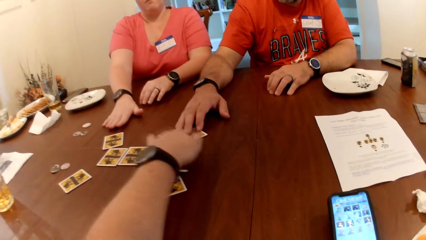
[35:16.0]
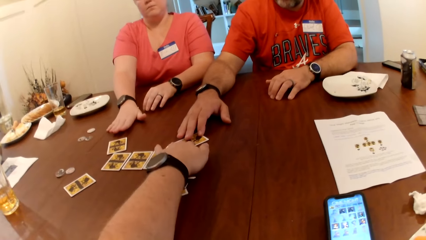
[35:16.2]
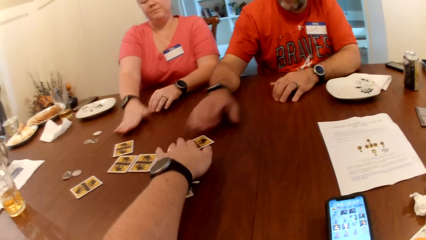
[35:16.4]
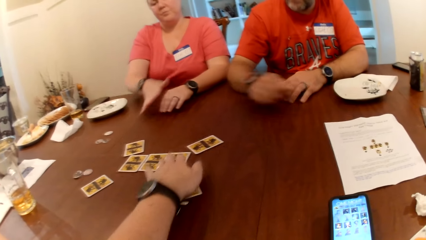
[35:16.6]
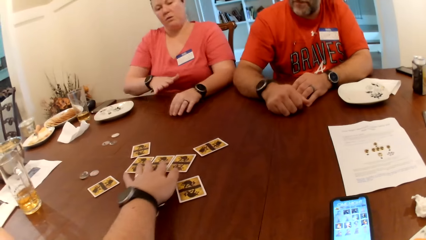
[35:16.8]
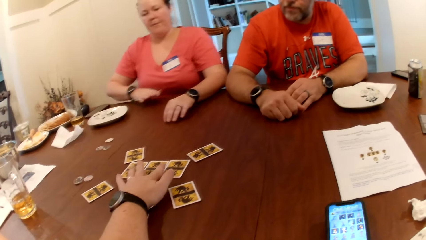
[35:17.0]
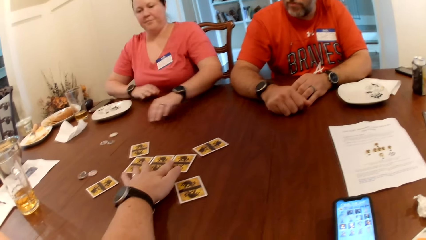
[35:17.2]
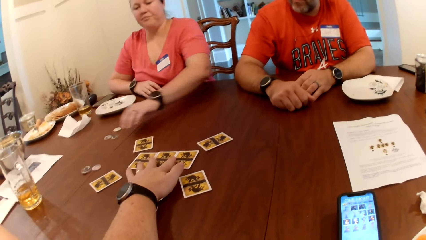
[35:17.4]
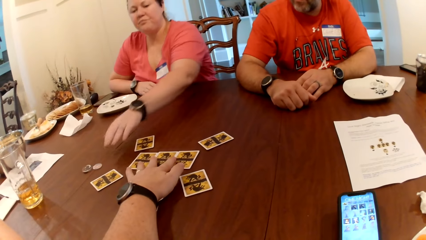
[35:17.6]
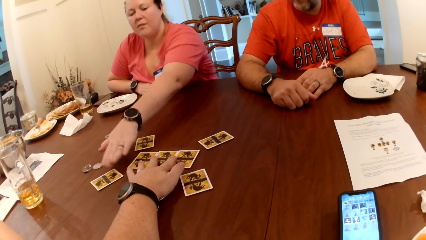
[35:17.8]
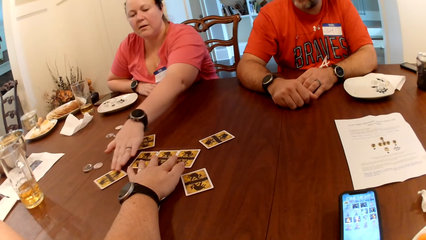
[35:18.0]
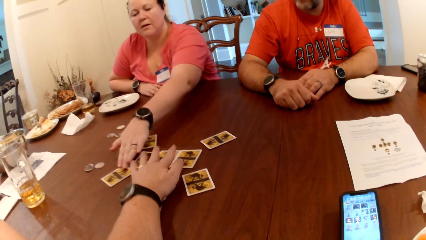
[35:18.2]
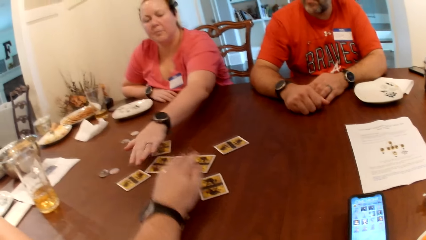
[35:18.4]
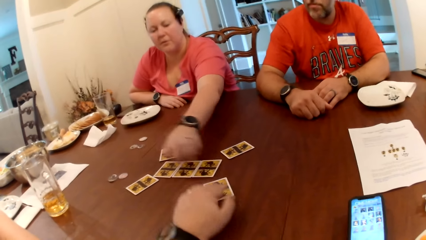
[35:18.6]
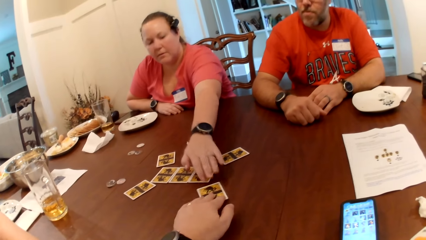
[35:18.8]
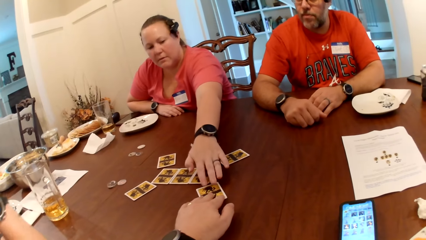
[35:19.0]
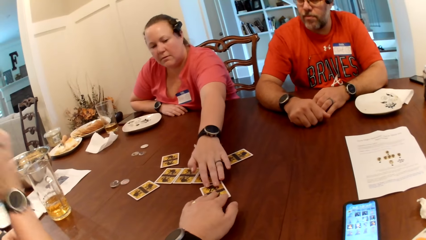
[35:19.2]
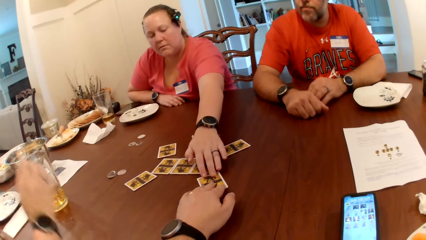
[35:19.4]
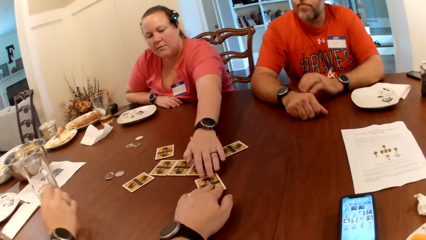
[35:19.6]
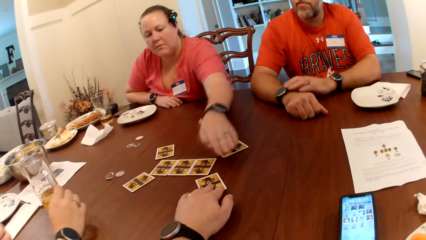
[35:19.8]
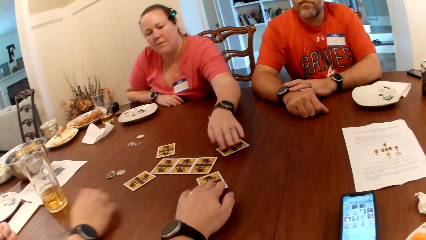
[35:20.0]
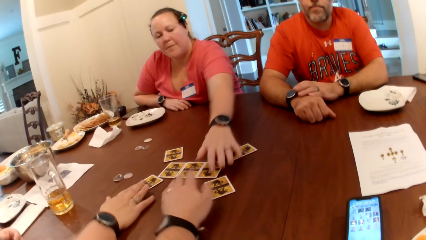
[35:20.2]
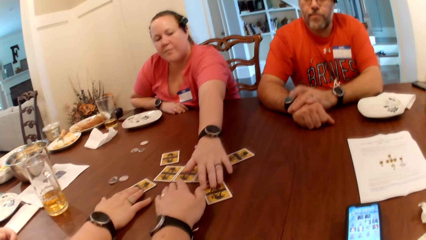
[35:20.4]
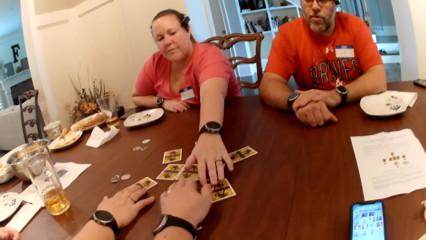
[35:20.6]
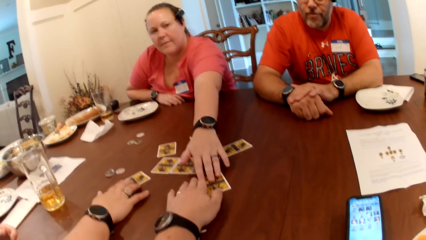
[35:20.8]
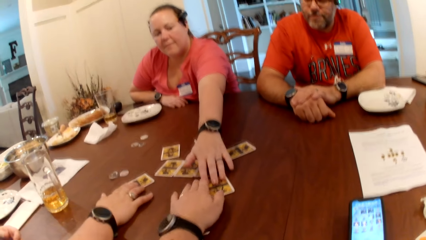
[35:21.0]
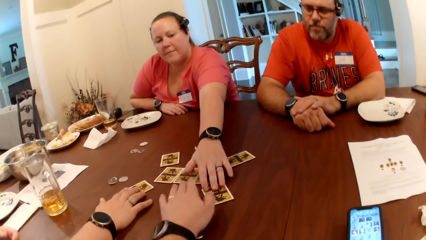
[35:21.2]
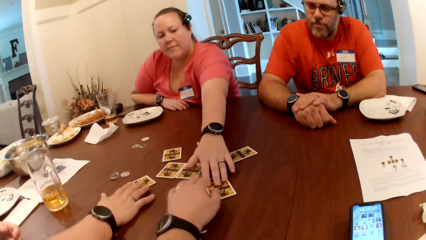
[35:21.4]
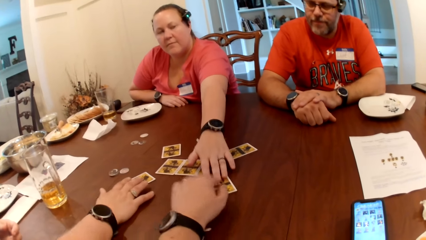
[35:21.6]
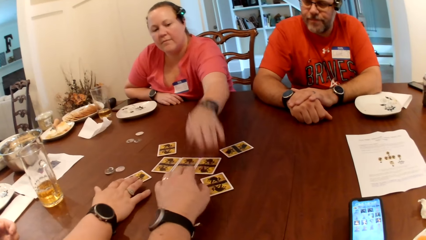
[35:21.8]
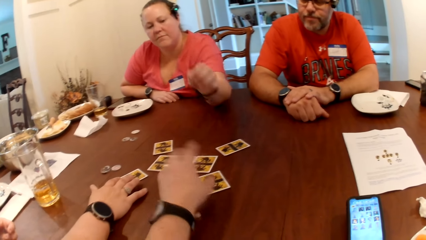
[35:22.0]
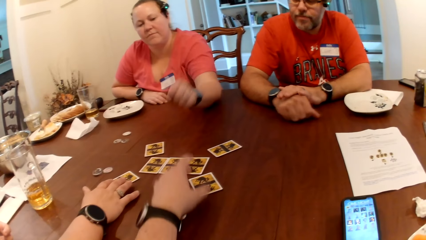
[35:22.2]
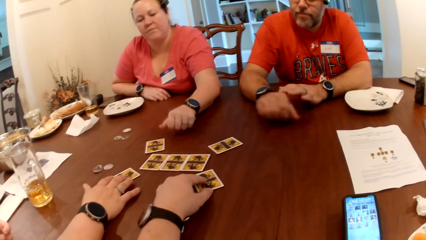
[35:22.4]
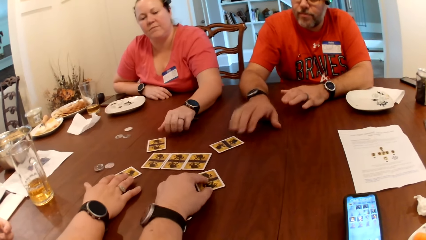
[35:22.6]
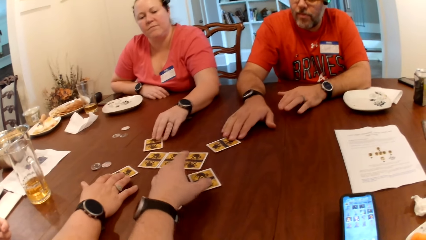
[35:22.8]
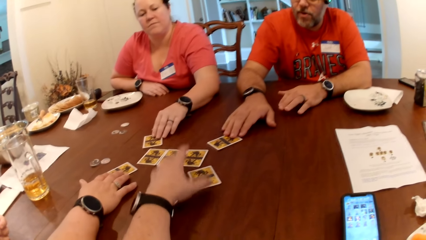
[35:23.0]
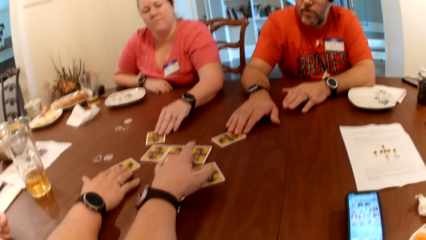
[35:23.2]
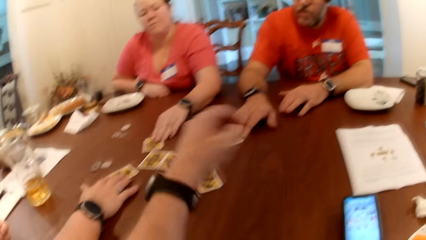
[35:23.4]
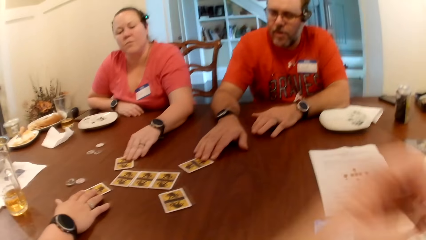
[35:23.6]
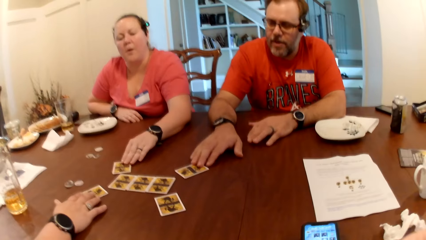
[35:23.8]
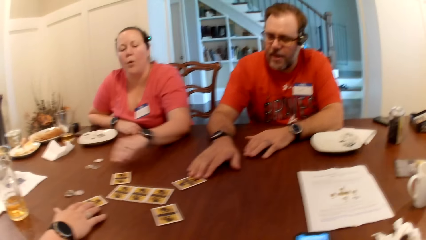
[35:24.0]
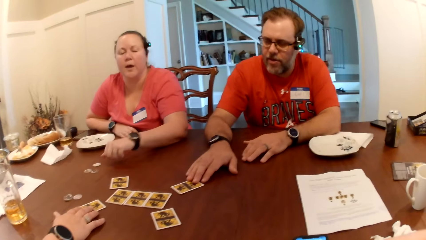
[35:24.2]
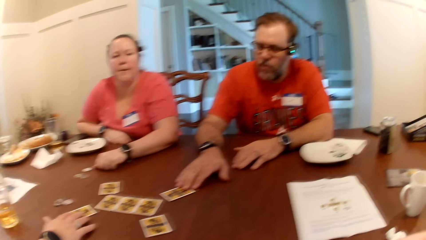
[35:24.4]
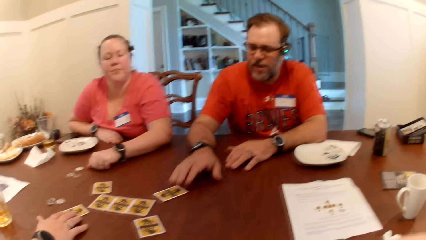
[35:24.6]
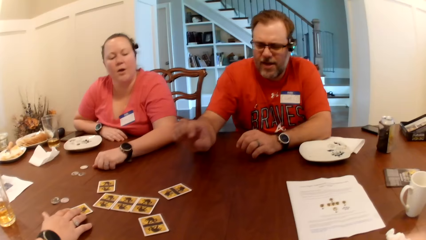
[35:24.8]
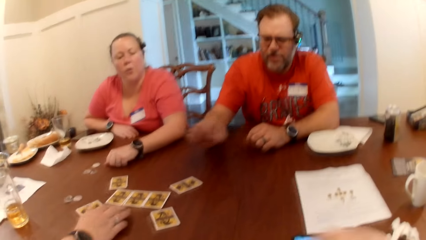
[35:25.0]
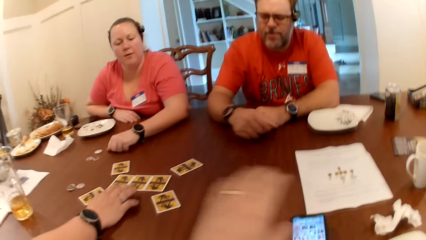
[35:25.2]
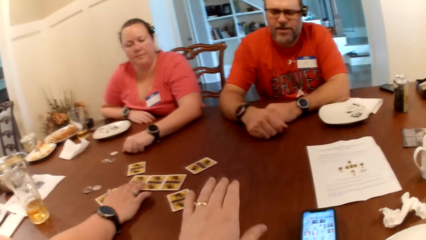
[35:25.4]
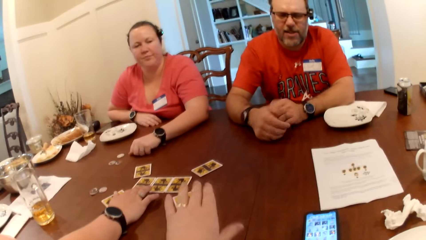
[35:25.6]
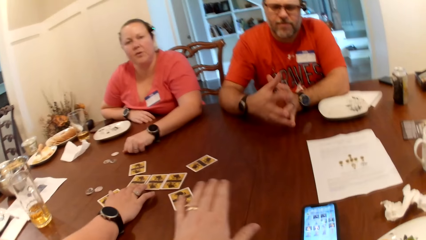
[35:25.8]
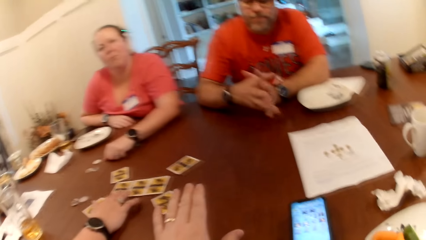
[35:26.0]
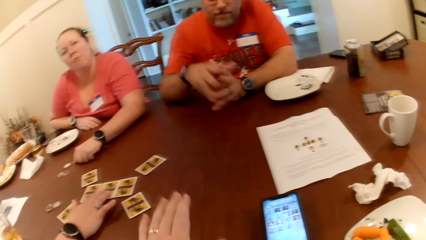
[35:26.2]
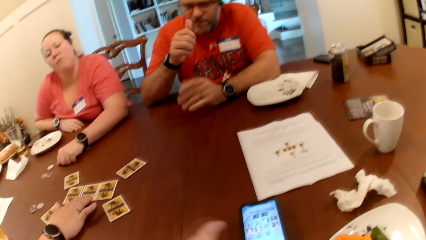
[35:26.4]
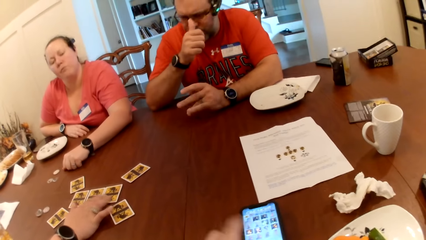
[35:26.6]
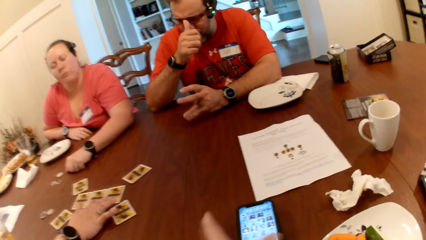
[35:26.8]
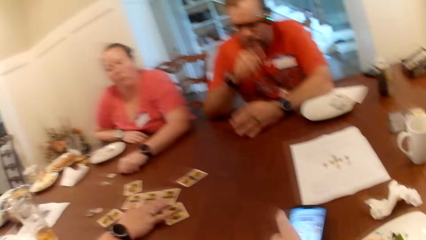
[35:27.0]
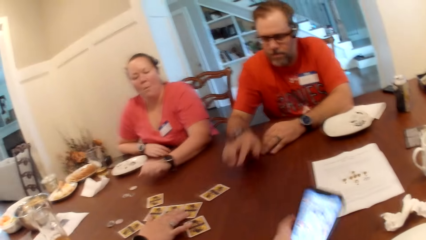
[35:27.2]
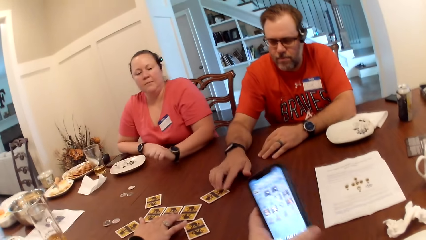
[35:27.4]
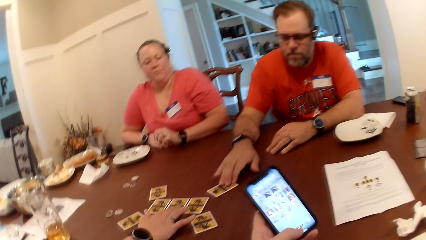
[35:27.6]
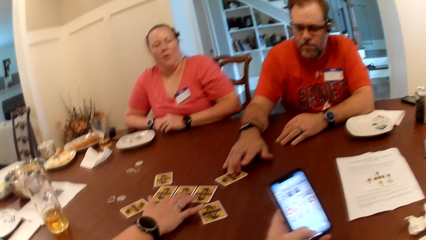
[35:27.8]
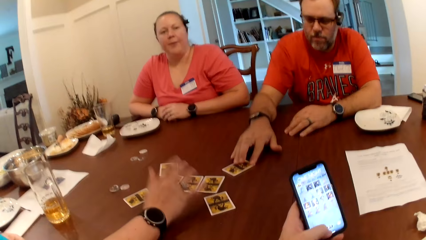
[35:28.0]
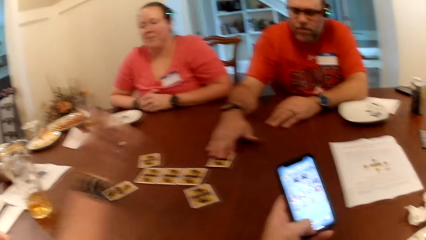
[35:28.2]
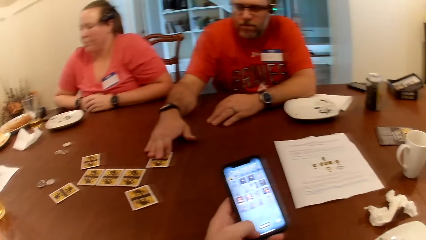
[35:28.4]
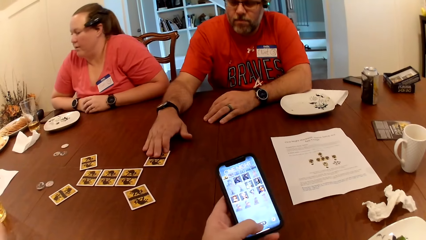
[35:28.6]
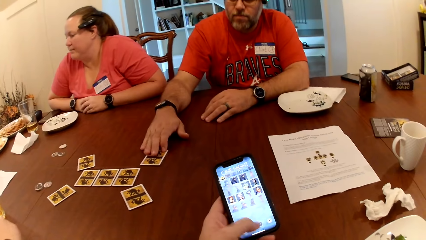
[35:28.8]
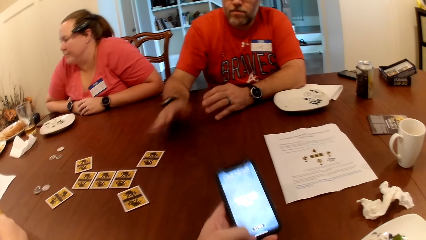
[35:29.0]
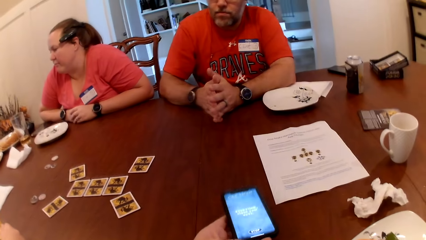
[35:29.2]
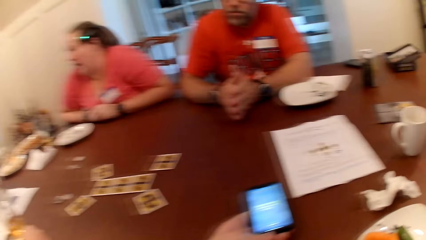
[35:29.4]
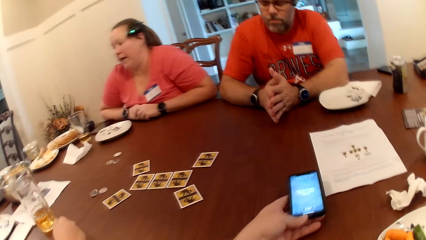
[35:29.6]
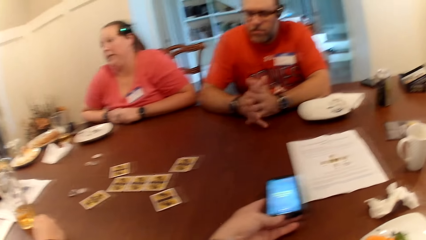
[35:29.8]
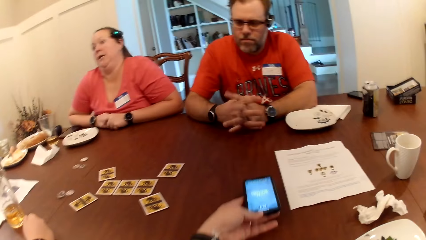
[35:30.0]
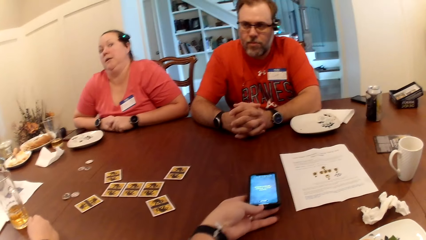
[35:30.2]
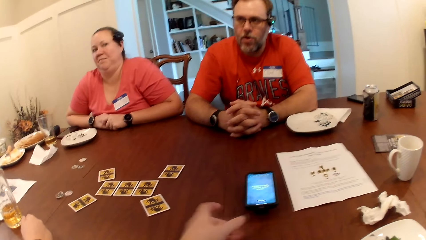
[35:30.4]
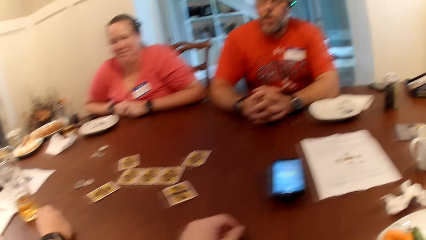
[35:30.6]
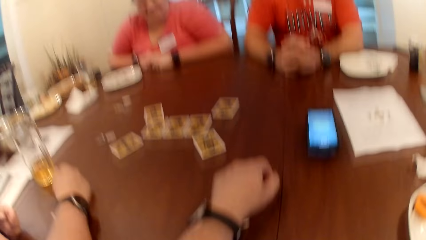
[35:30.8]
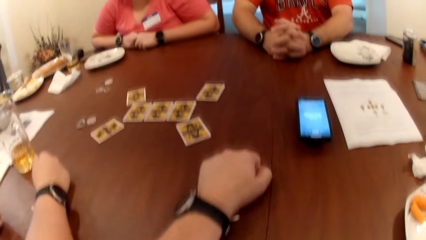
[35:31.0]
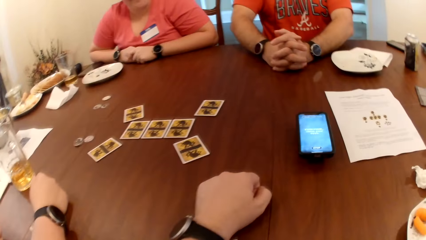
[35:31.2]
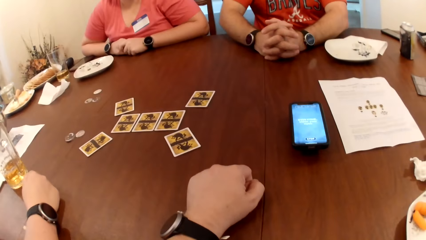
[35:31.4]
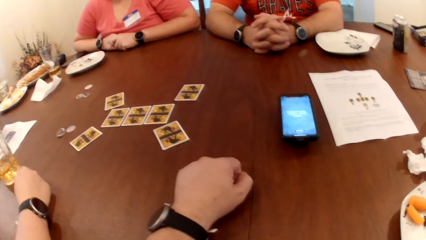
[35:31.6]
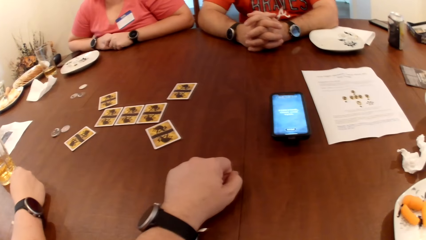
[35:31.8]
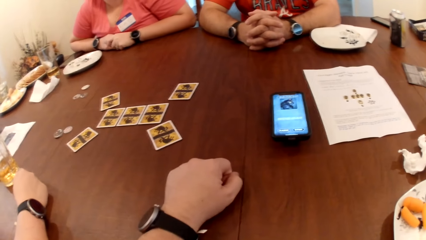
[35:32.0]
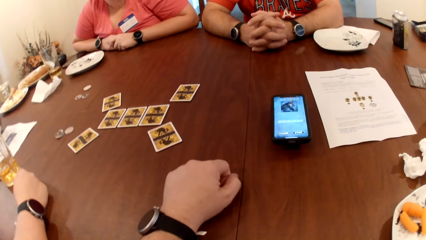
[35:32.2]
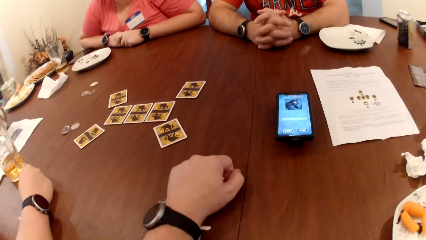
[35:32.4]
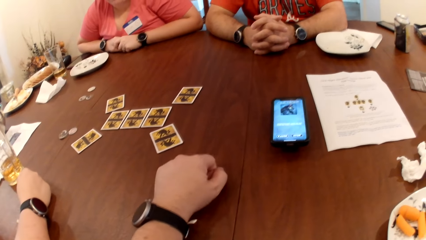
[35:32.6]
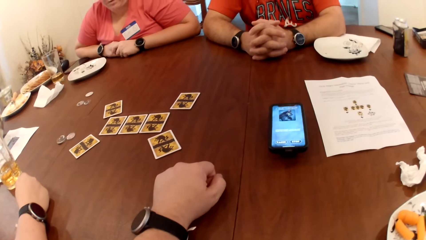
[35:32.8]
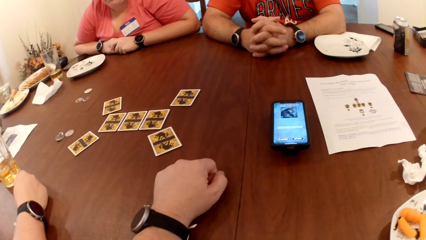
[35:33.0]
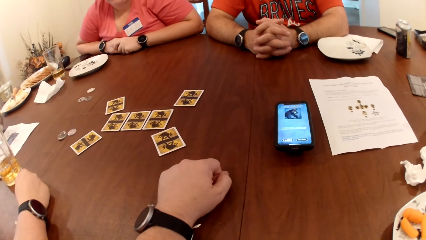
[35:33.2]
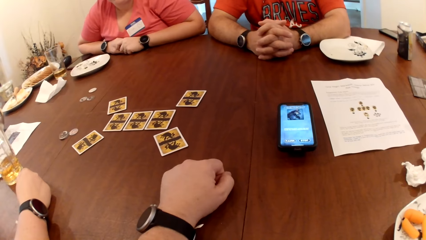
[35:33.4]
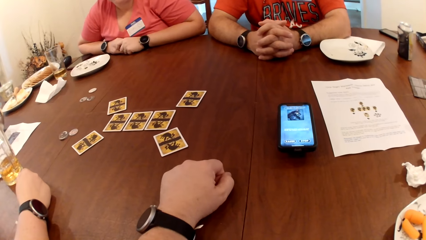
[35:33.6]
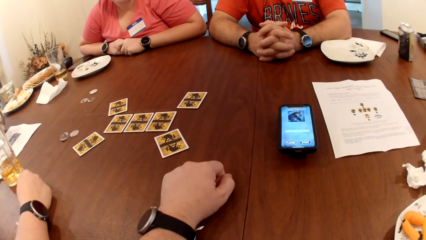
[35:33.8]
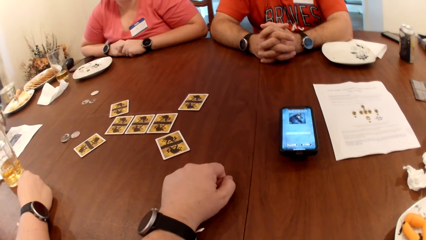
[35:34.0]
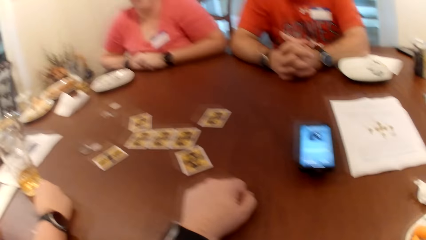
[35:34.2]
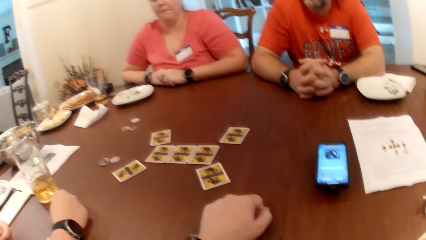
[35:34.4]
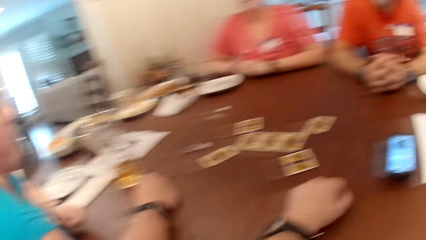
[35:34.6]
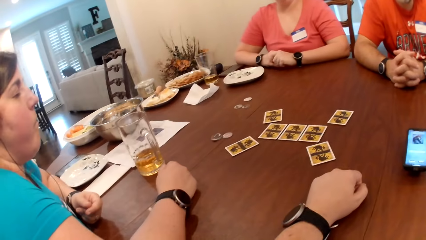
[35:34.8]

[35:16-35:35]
The camera wearer touches the cards on the table. A woman touches the card on the table with her right hand. The camera wearer touches the card on the table with his left hand. Another woman touches the card on the table with her right hand. The man touches the card on the table with his right hand. The camera wearer picks the phone from the table with his left hand. The man touches the card on the table with his right hand. The camera wearer clicks on the phone. He drops the phone on the table with his left hand.
